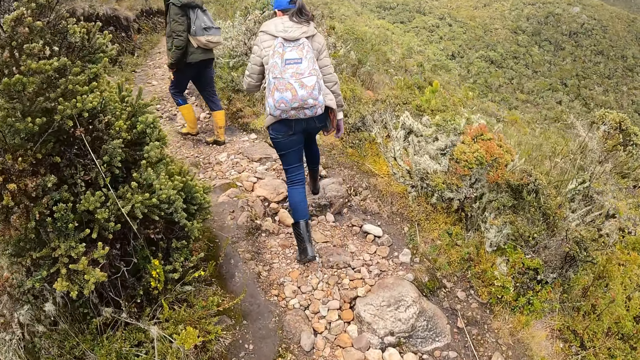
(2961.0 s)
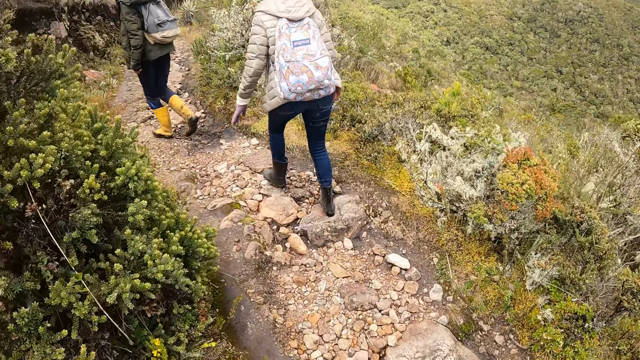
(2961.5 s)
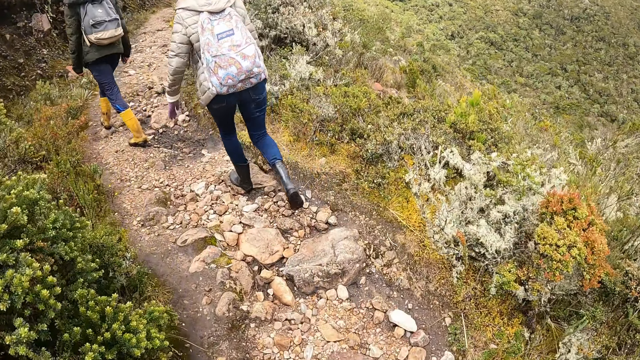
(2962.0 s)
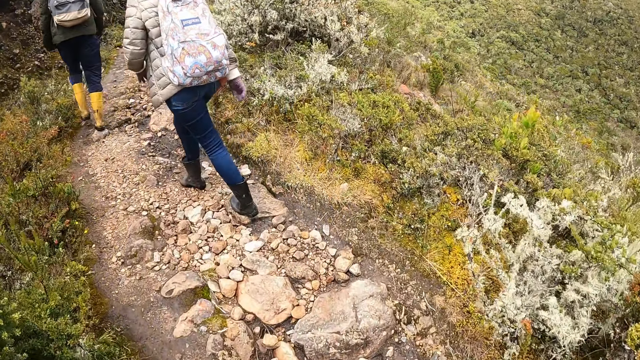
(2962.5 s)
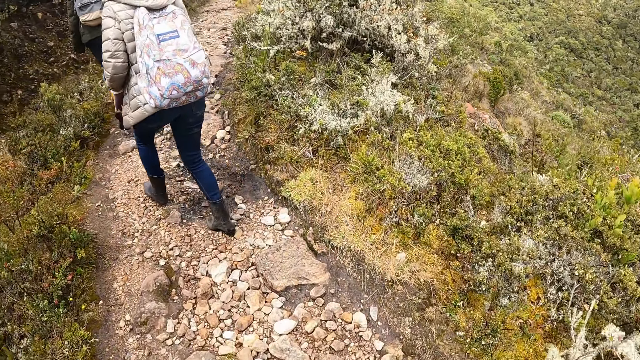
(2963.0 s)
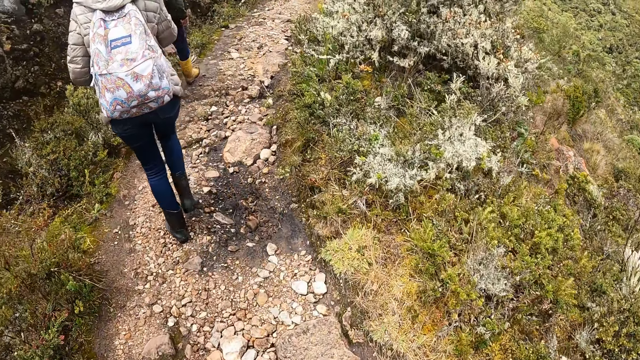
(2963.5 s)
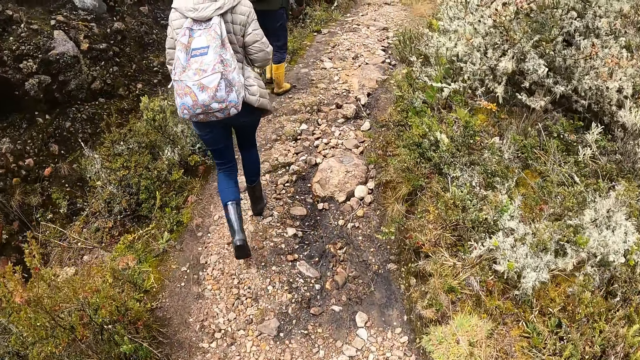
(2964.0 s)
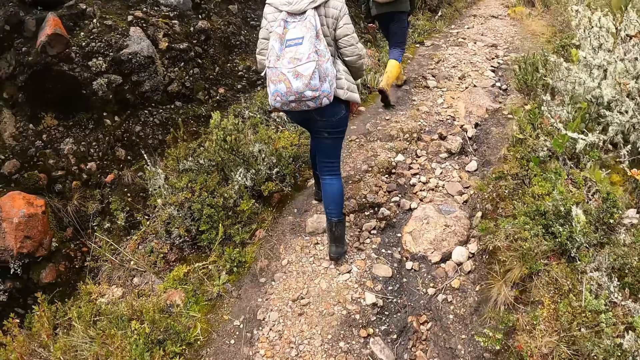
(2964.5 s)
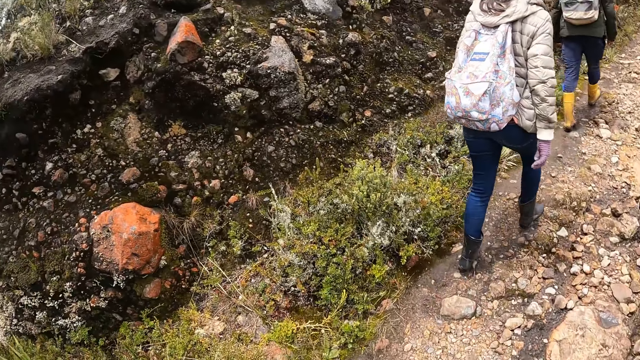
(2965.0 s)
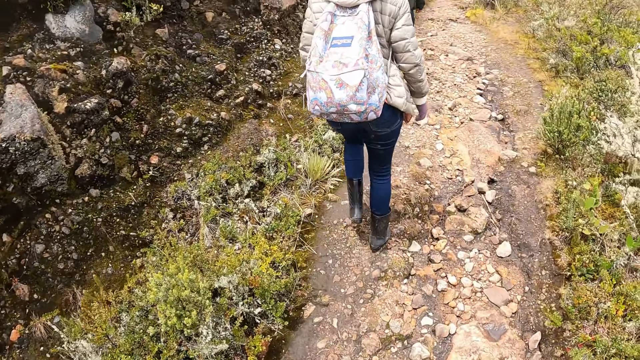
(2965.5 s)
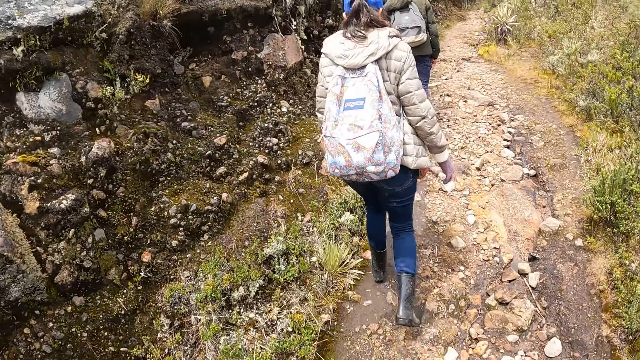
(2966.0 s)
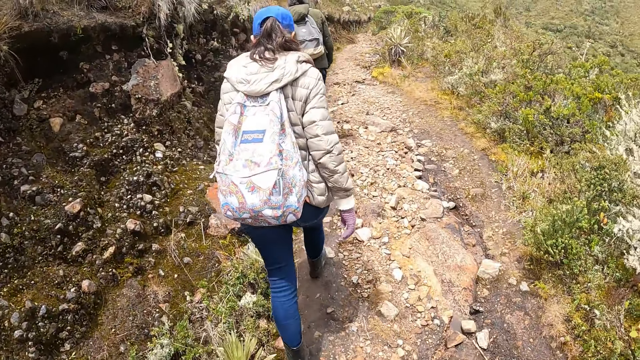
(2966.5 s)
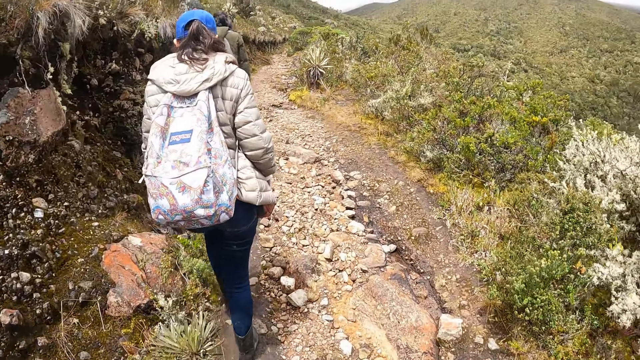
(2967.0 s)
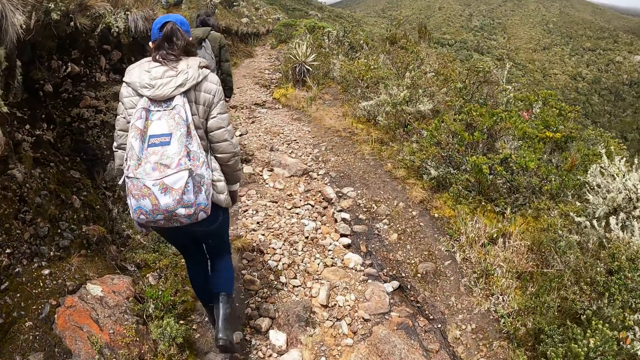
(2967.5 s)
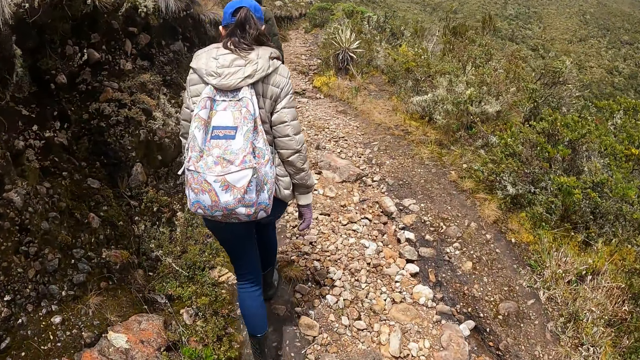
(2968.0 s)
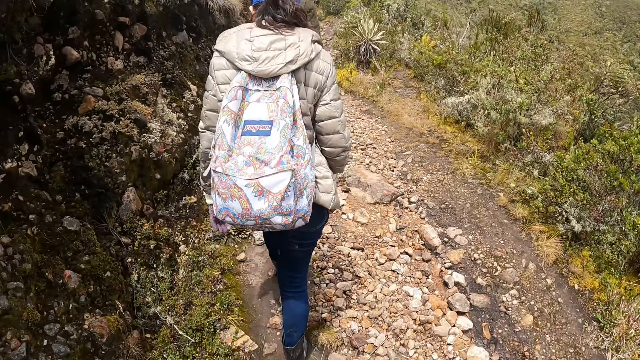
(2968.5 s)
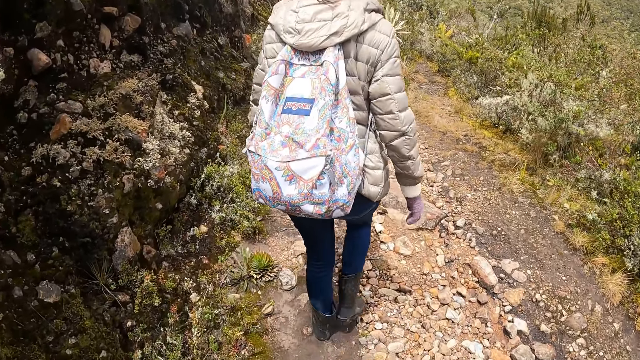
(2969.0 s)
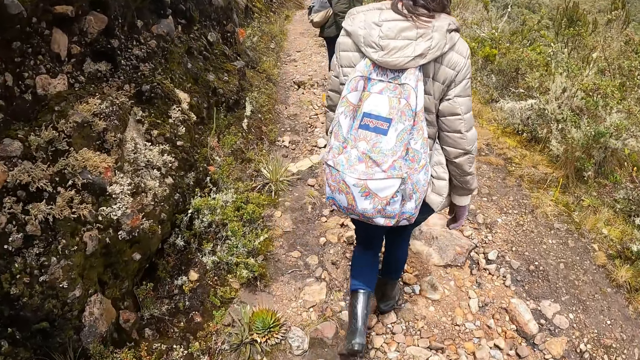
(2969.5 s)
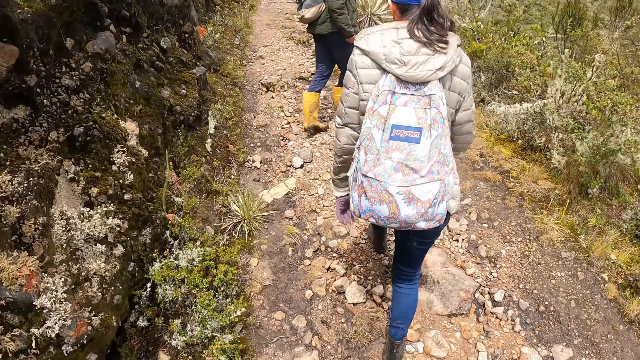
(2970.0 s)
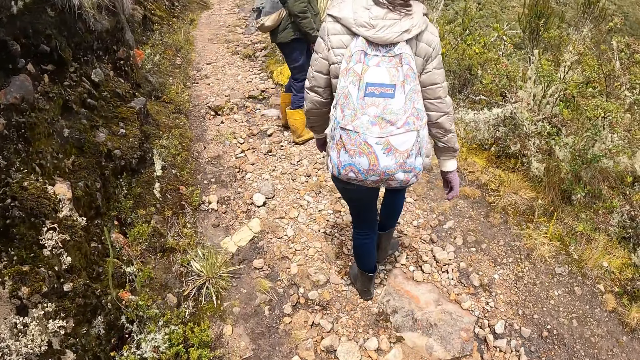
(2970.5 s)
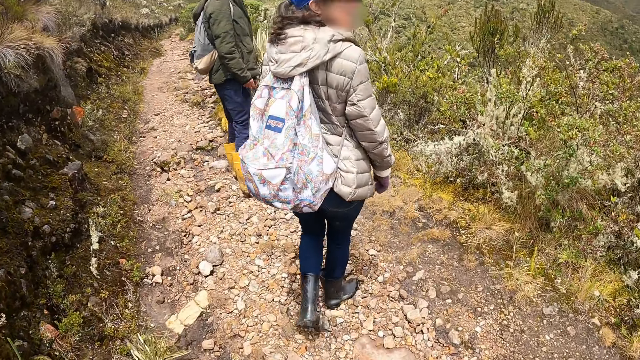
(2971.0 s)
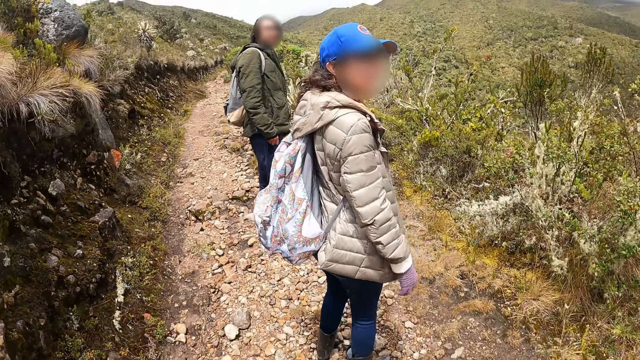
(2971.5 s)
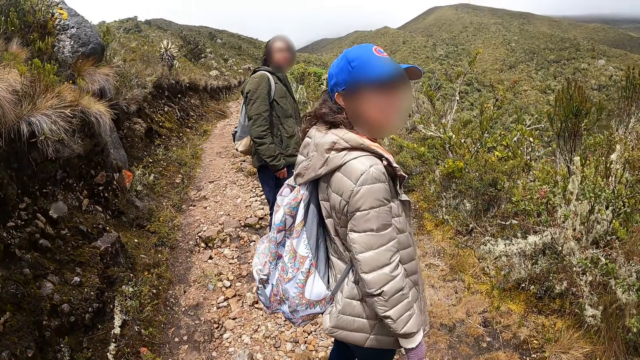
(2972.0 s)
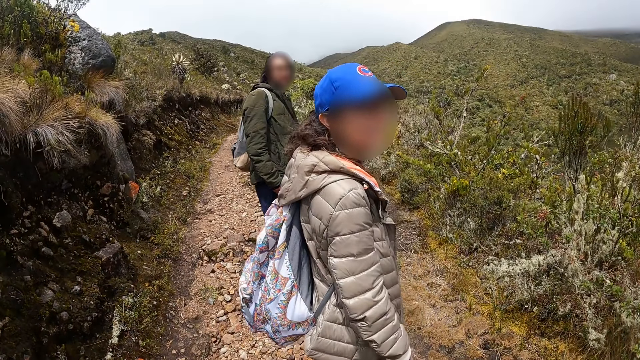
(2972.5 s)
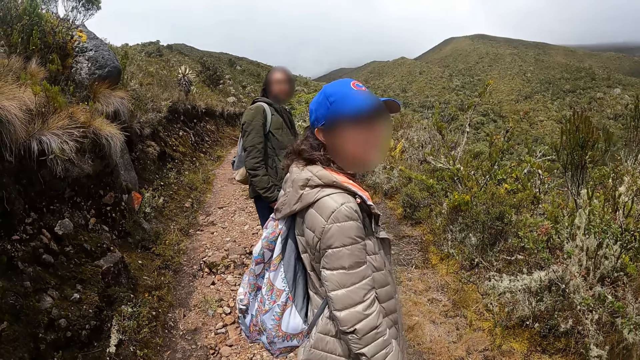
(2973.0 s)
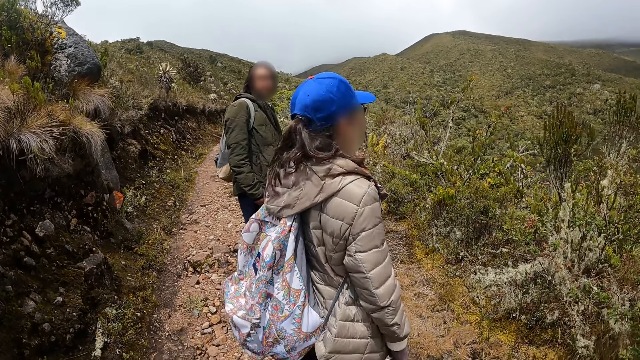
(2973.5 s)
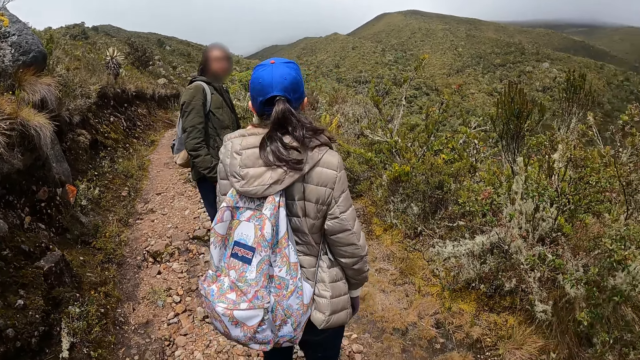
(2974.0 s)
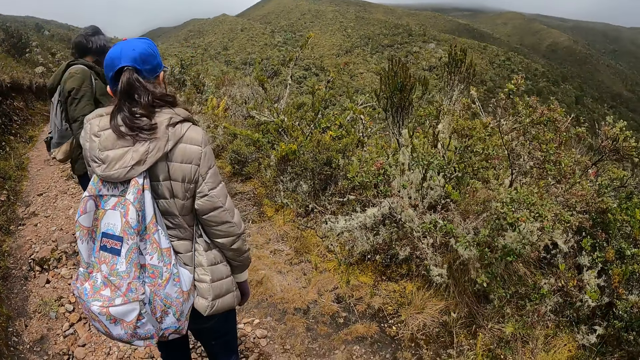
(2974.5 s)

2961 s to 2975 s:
The man interacts with the group of people. The man stares around the mountain.

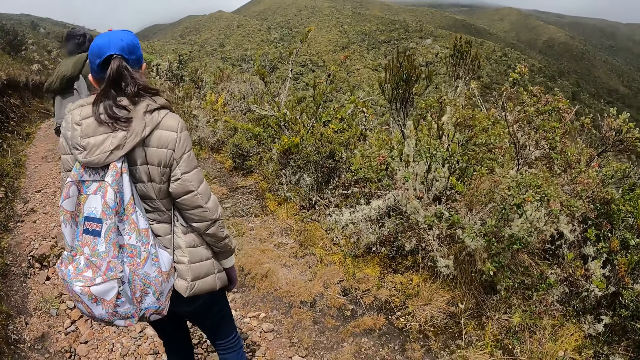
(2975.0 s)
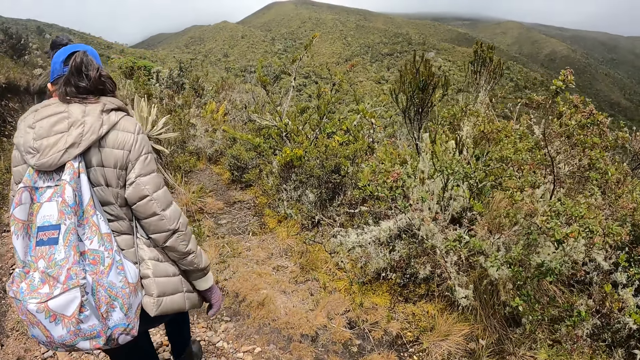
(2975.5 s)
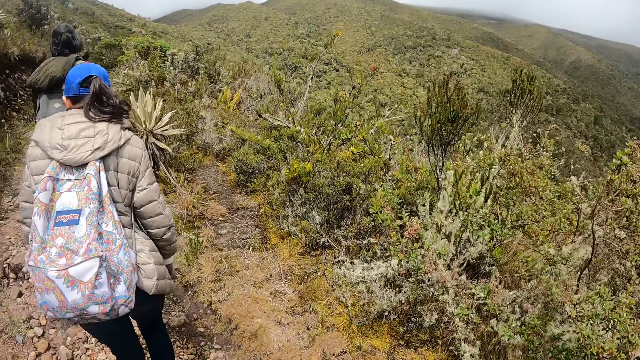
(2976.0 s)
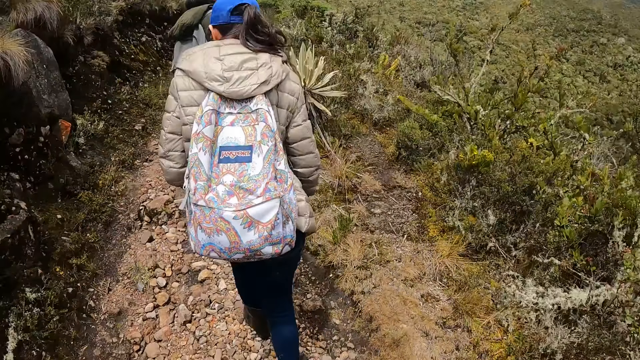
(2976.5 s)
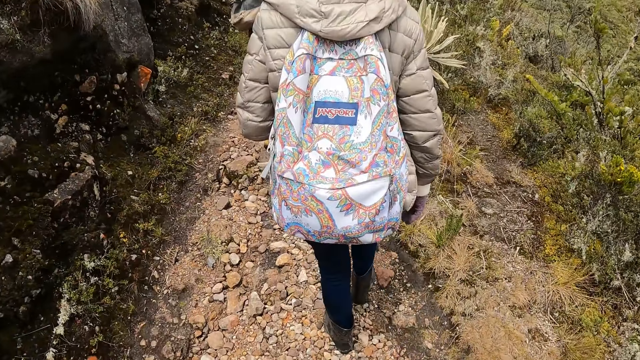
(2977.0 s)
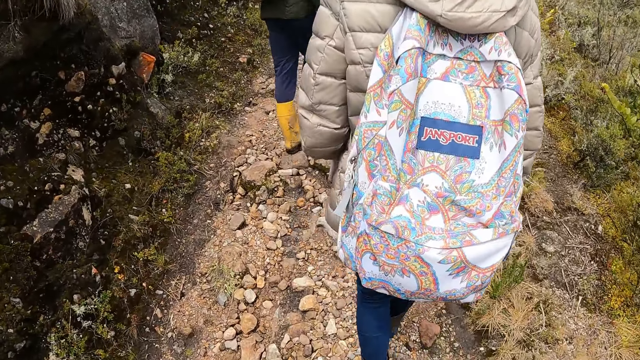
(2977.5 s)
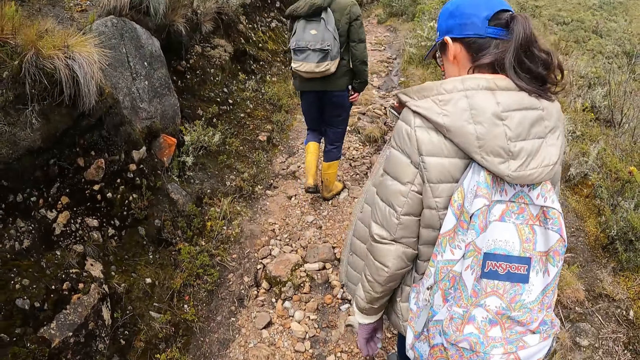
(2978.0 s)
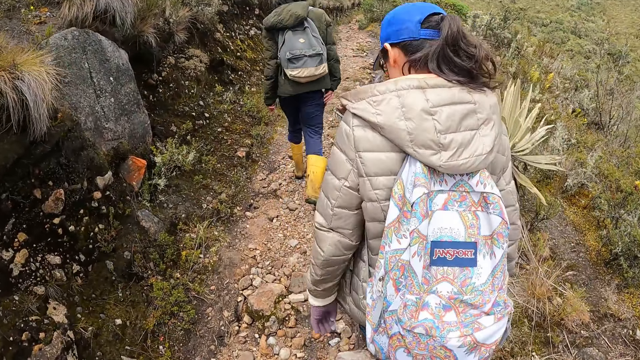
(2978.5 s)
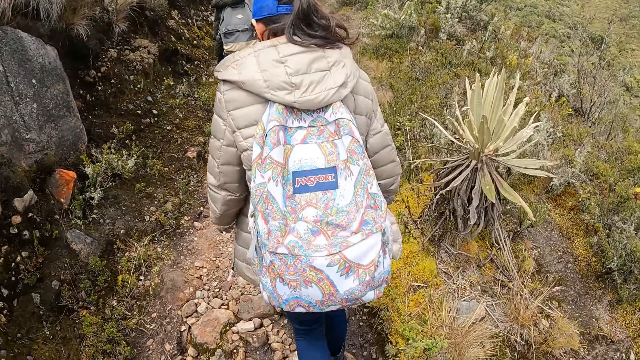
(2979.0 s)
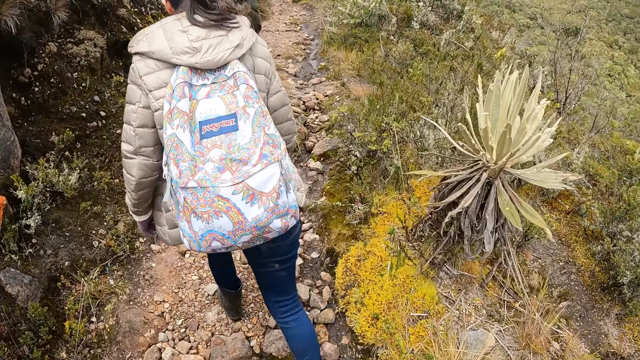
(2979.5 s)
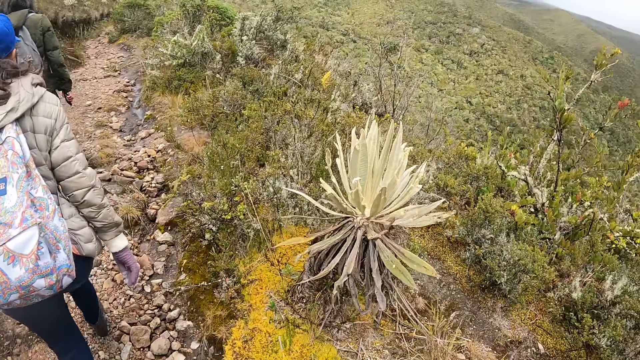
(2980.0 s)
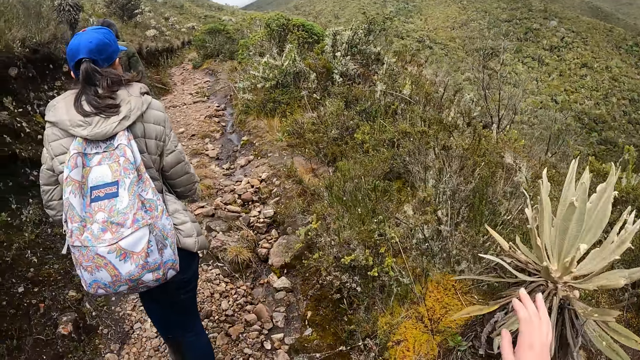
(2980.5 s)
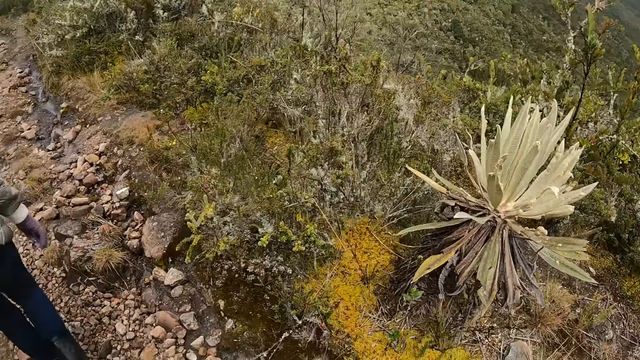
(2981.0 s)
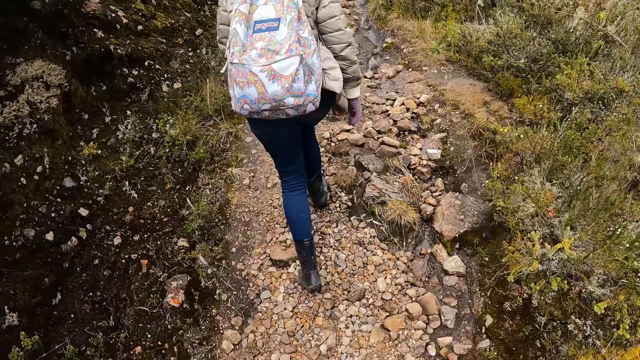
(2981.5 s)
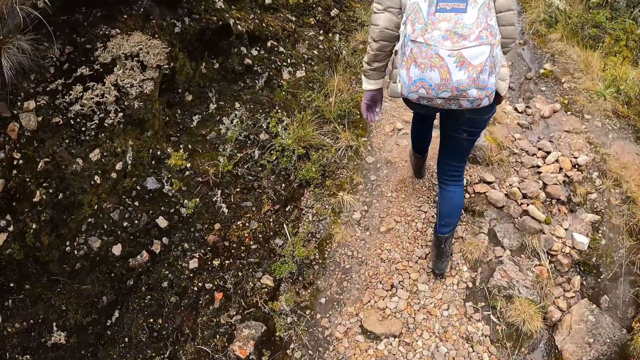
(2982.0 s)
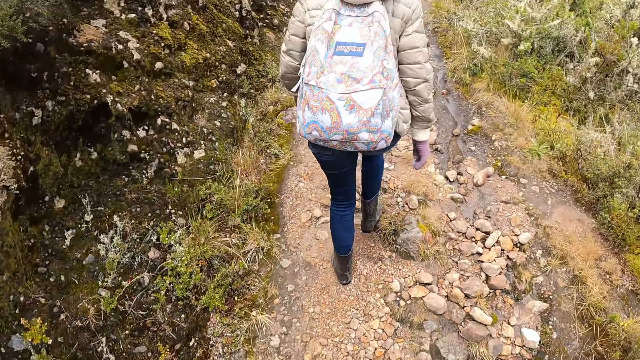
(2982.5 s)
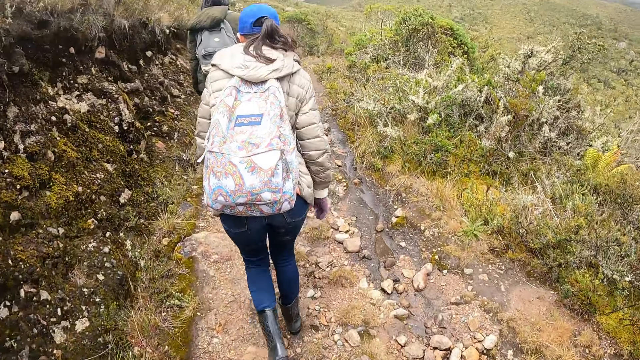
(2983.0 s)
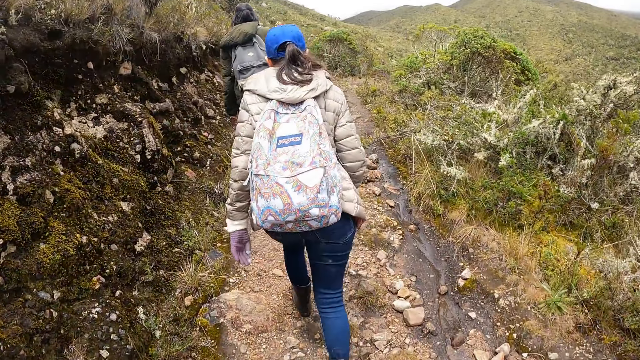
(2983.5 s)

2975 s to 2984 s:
The man walks around the mountain. The camera wearer interacts with the group of people.
